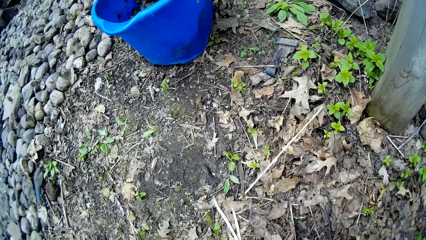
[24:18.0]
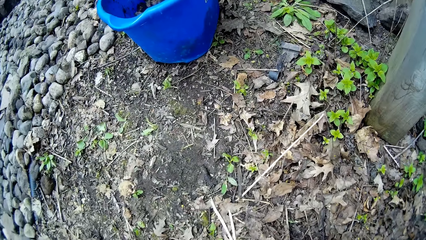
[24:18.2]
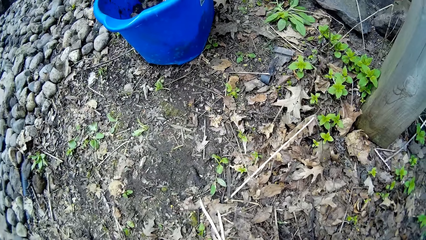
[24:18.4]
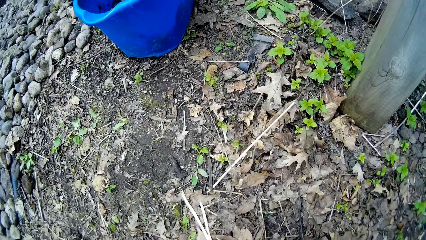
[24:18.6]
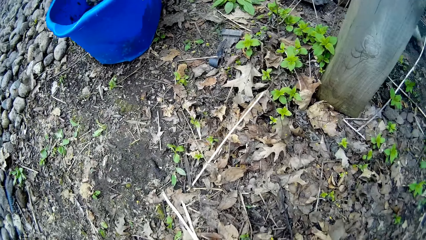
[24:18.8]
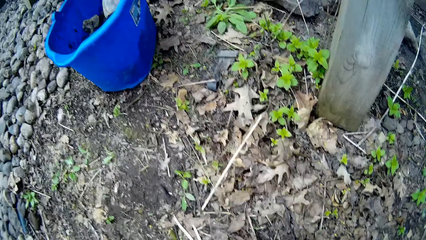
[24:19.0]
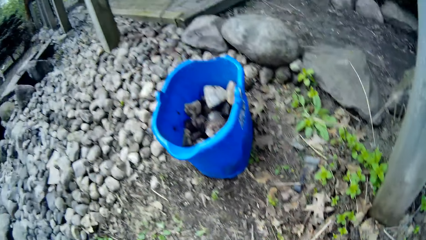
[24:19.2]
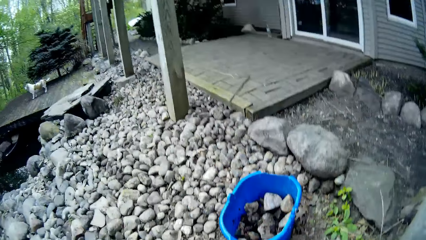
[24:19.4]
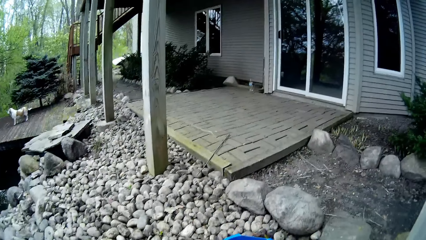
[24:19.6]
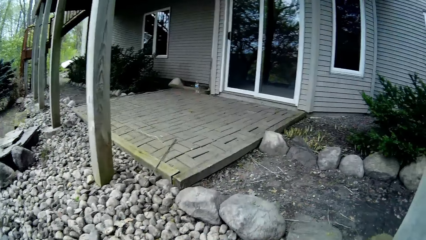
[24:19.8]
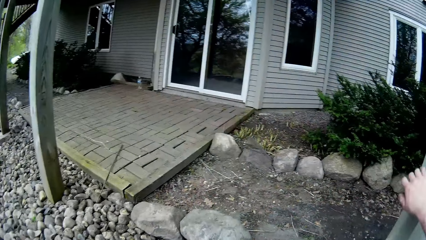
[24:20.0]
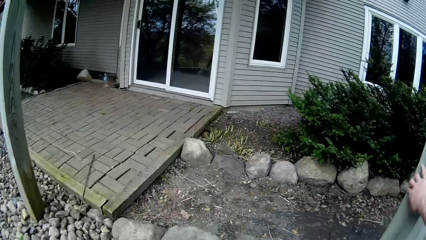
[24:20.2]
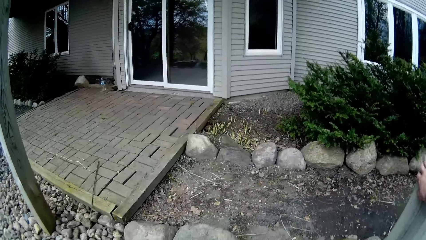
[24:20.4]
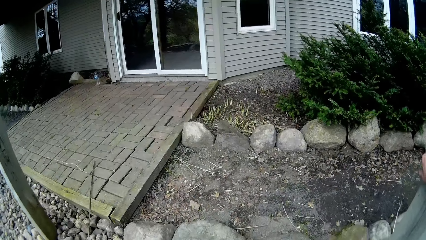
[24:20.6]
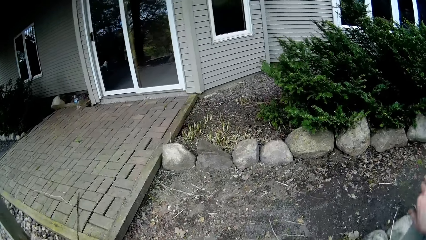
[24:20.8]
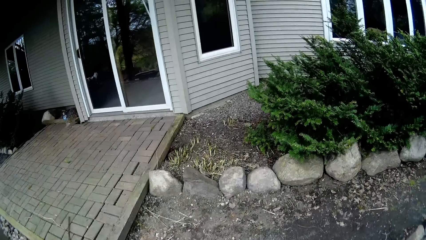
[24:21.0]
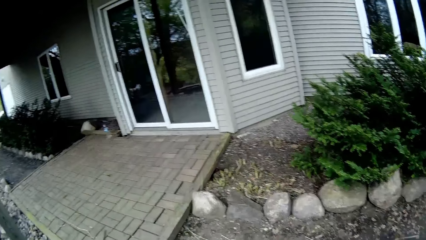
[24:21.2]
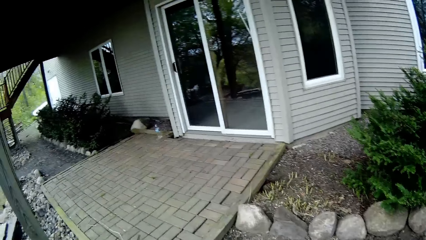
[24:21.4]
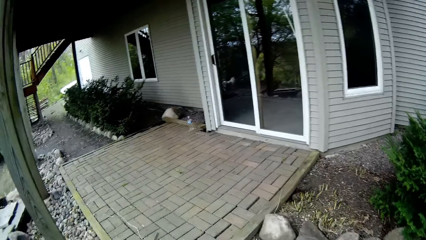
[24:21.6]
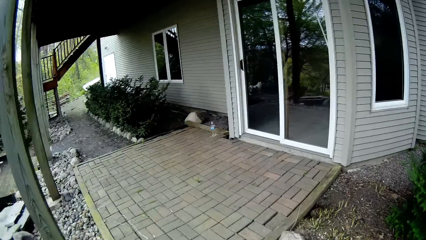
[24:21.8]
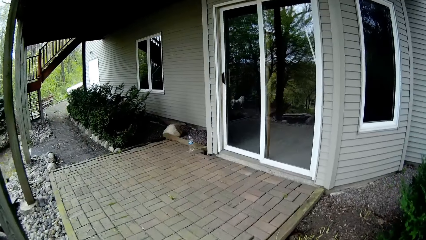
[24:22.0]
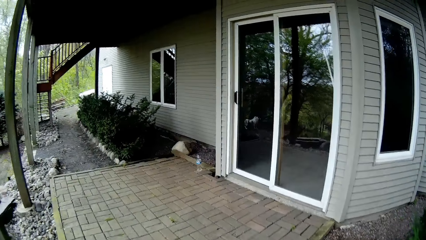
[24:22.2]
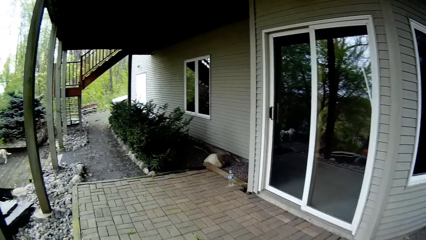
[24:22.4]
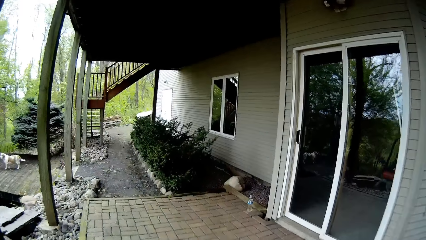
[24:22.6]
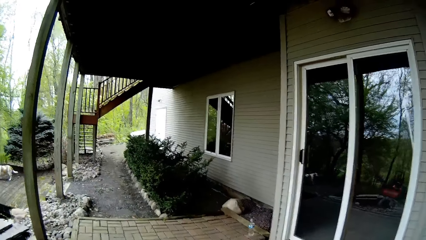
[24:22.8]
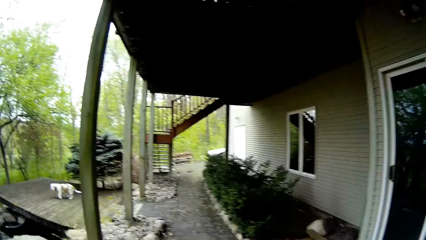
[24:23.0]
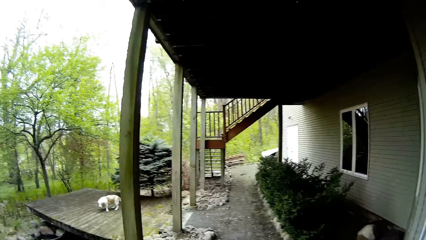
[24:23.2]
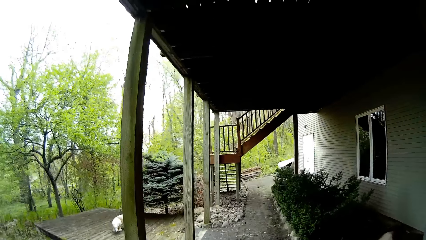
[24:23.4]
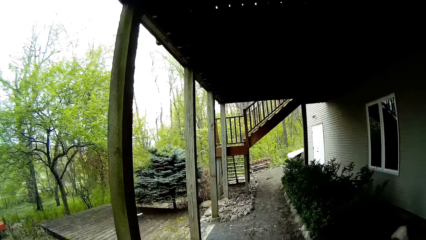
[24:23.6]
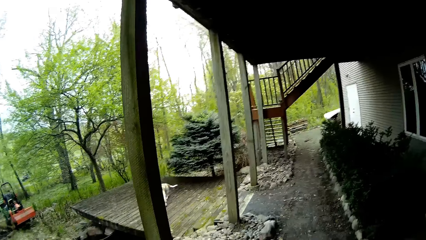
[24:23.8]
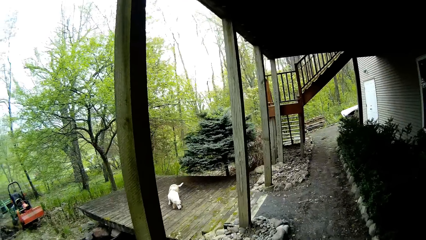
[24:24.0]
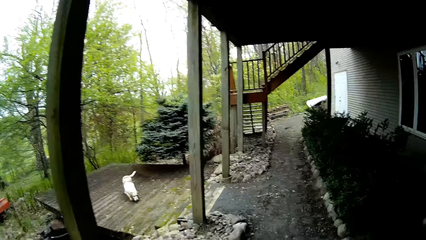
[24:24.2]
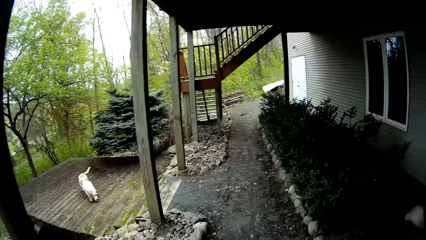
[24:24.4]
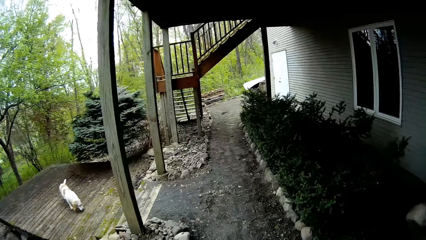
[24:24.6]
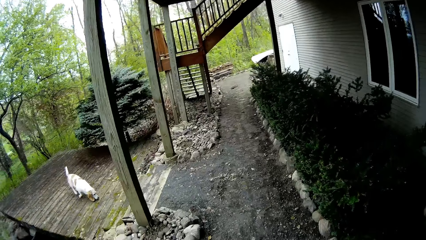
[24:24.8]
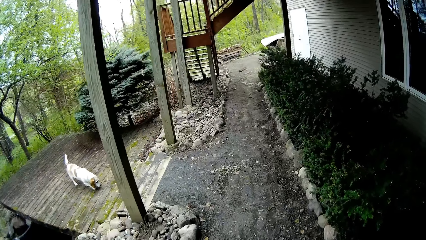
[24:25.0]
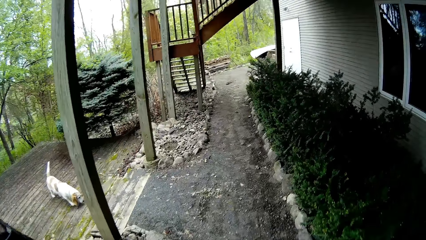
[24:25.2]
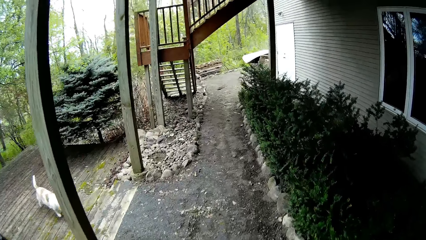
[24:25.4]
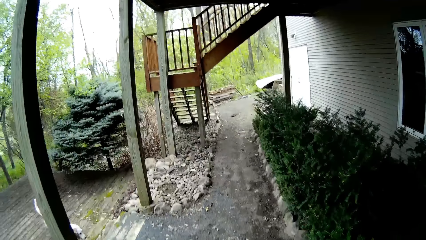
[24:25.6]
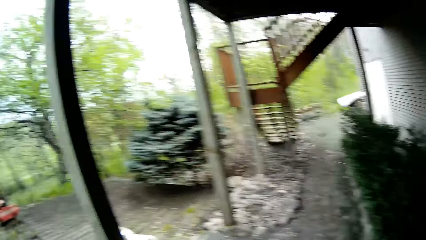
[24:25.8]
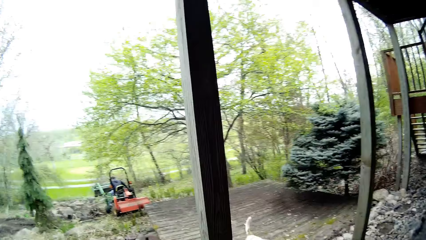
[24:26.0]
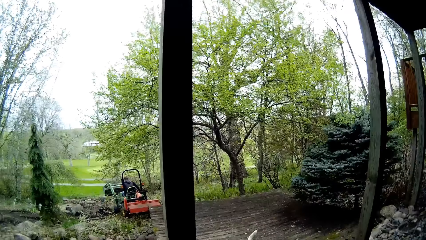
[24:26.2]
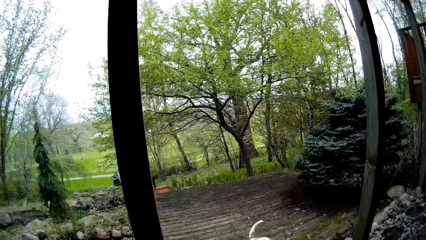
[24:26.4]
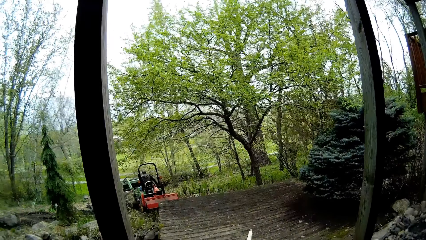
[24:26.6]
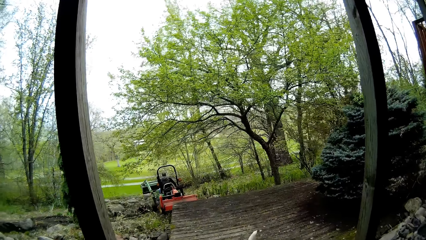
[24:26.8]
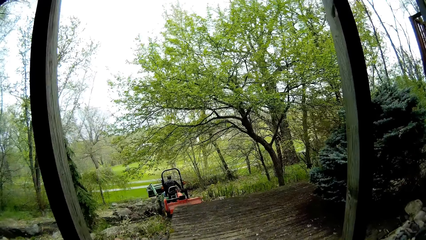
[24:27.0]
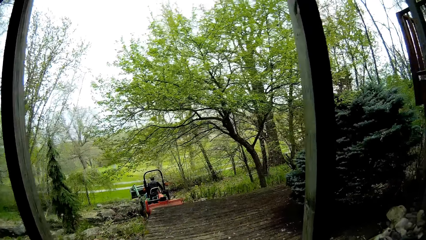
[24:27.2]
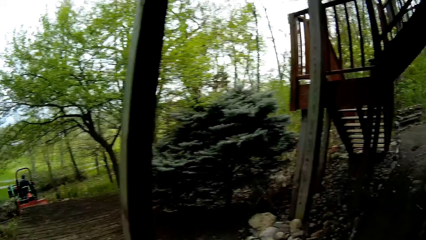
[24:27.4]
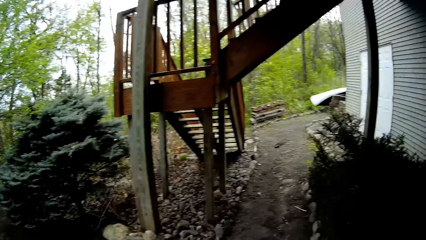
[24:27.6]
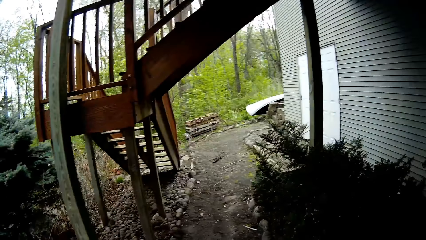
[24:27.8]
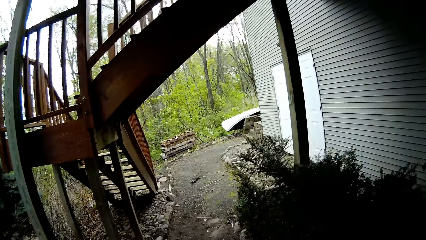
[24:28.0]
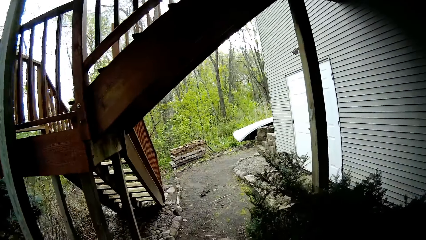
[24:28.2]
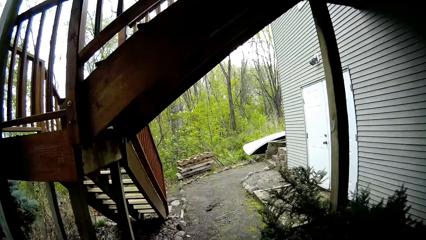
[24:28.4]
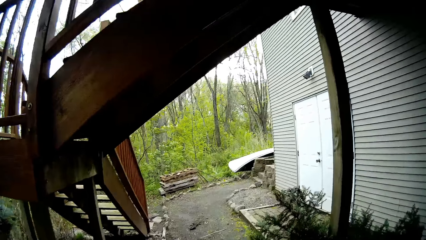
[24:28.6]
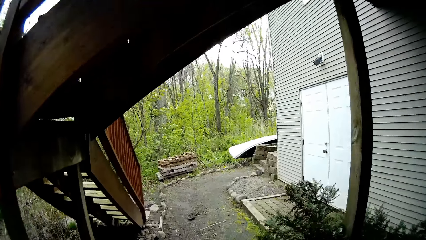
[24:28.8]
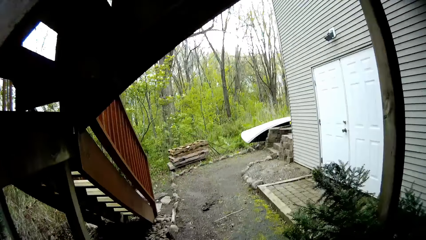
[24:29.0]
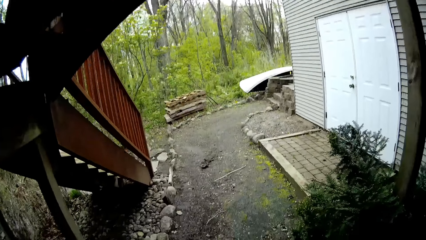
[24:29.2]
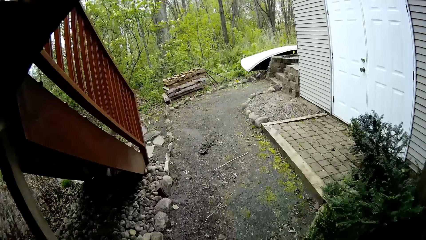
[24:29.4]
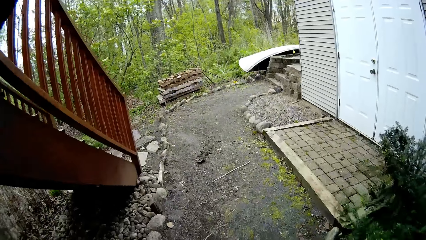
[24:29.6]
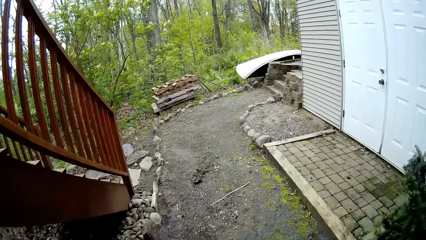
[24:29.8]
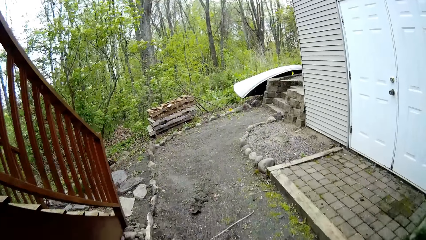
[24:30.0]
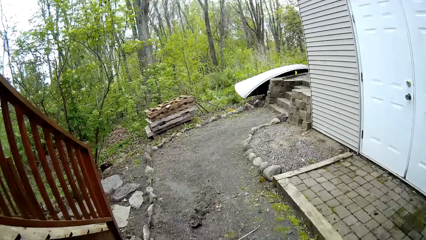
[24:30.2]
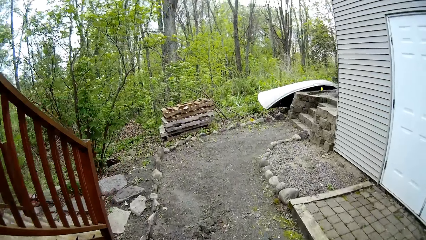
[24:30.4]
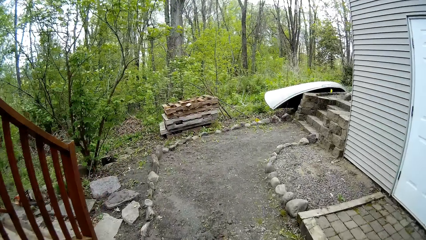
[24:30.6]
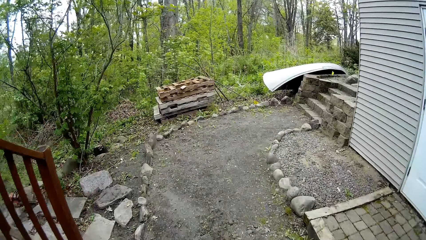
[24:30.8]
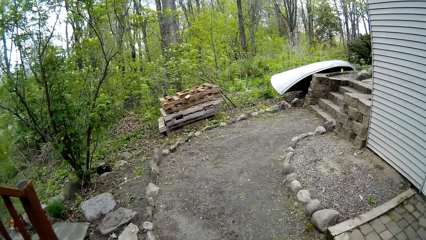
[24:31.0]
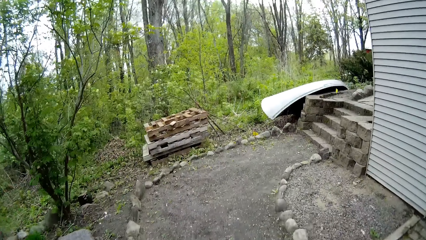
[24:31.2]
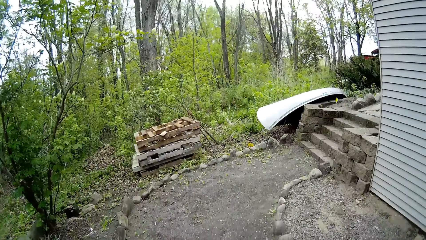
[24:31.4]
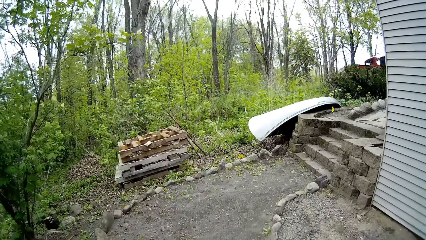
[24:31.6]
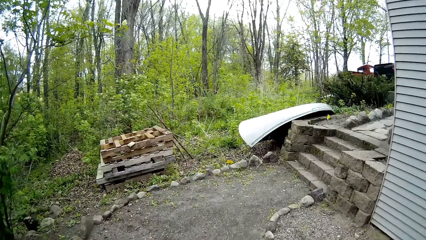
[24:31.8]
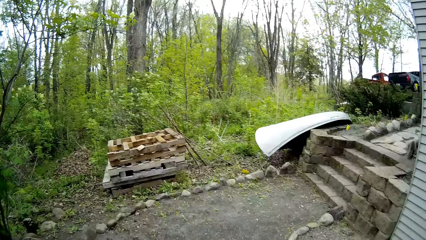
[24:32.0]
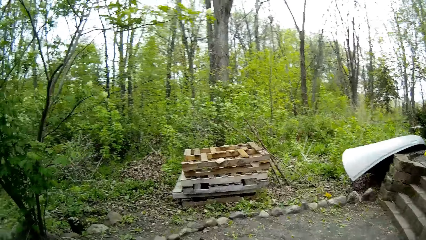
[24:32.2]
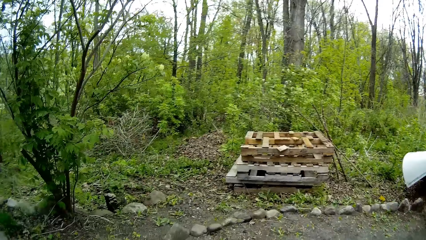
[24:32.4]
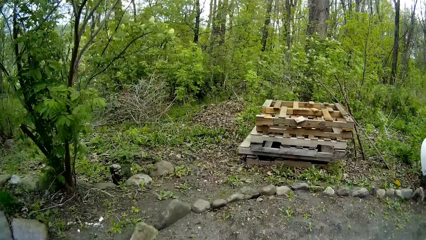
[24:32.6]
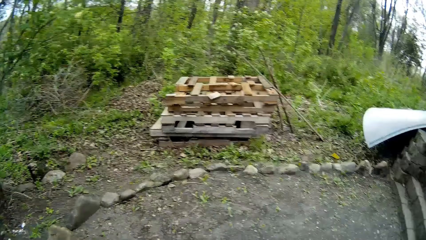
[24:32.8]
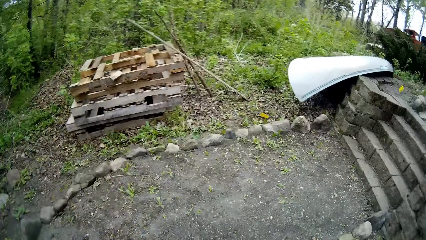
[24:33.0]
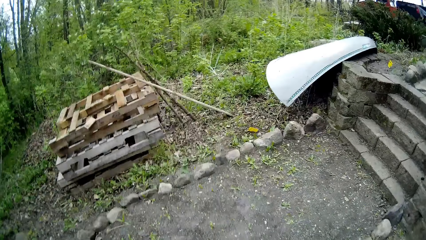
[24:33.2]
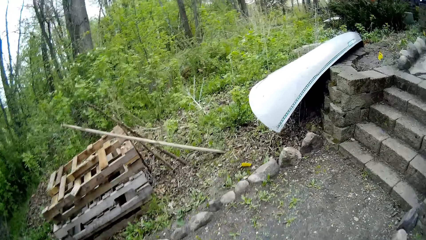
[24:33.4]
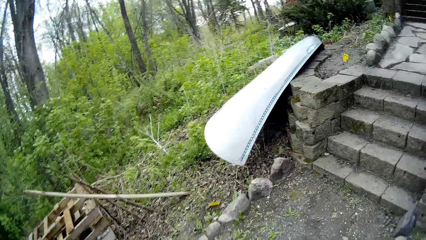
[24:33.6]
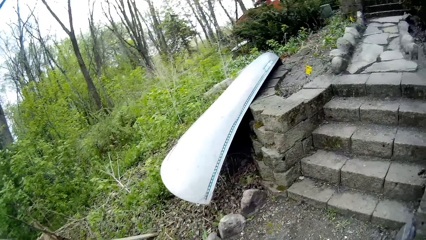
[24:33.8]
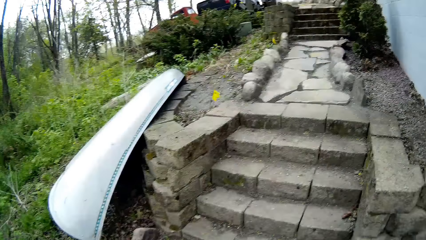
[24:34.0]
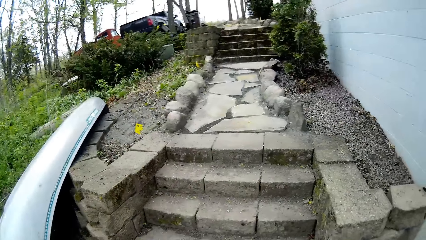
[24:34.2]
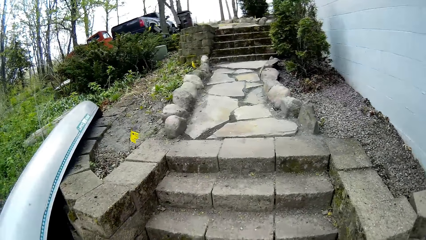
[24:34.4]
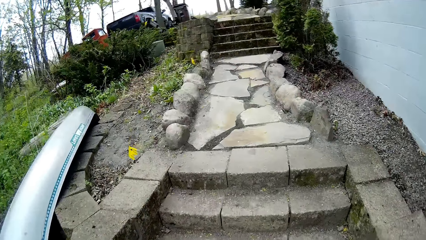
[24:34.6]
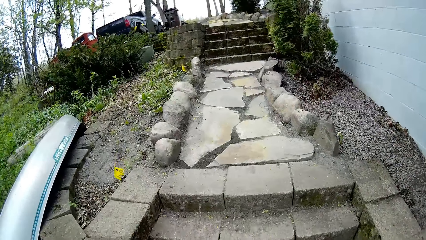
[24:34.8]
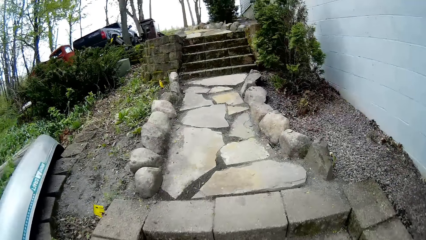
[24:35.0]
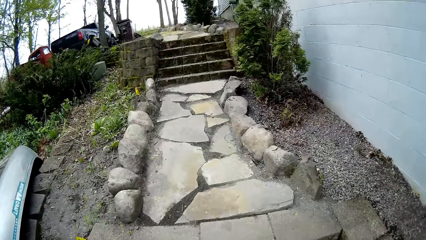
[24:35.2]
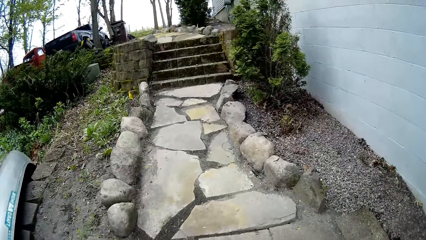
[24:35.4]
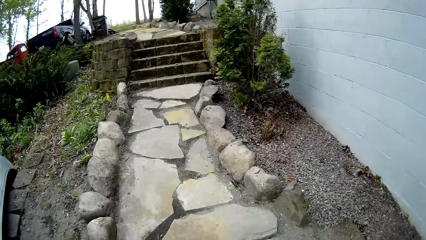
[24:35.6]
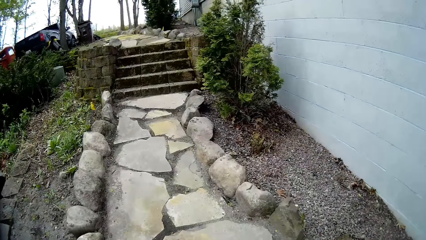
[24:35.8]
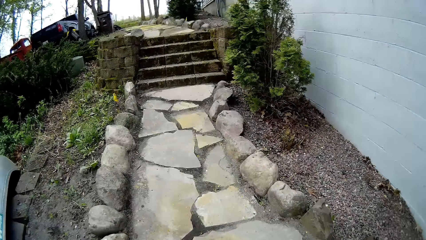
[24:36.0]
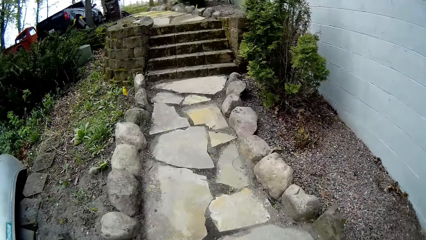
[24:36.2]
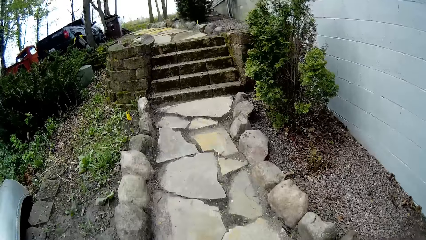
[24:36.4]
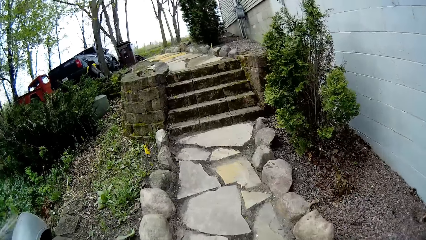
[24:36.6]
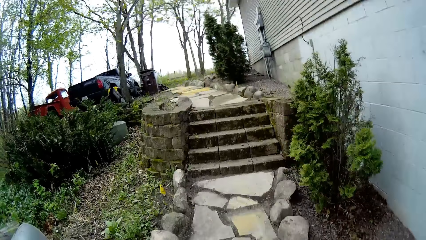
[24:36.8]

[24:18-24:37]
The camera wearer holds a wooden pillar with his right hand. He walks towards a dog. He walks. He climbs the stairs.
